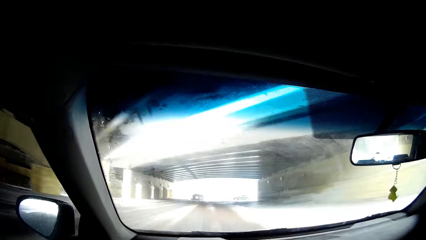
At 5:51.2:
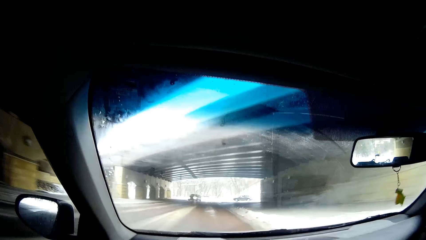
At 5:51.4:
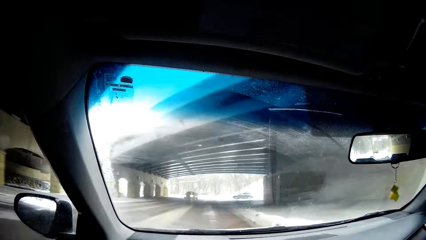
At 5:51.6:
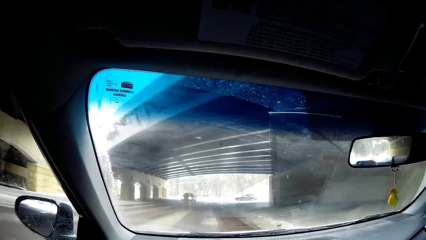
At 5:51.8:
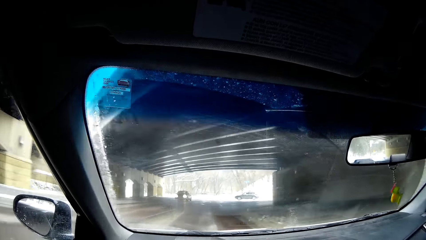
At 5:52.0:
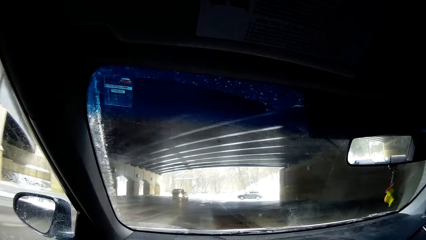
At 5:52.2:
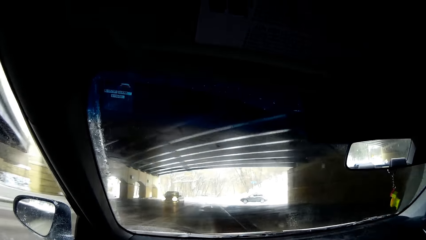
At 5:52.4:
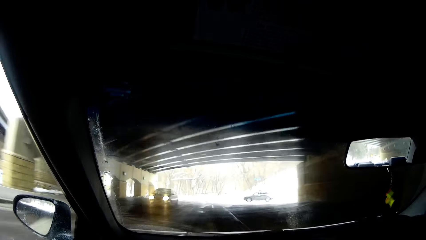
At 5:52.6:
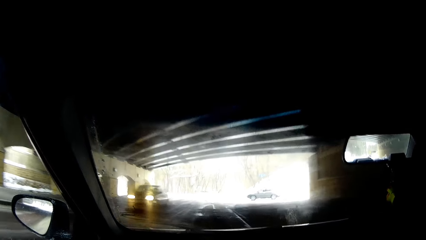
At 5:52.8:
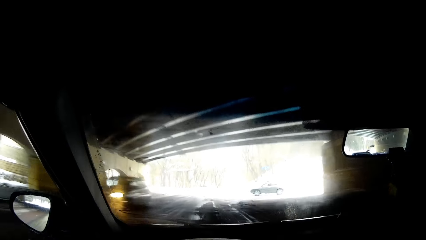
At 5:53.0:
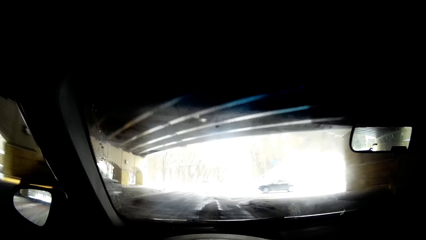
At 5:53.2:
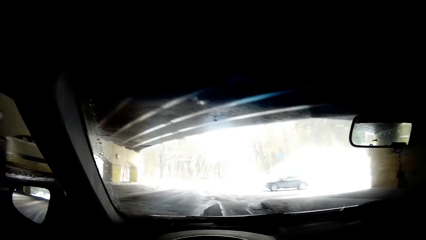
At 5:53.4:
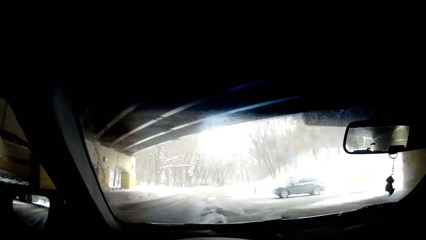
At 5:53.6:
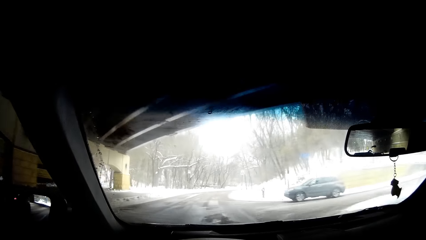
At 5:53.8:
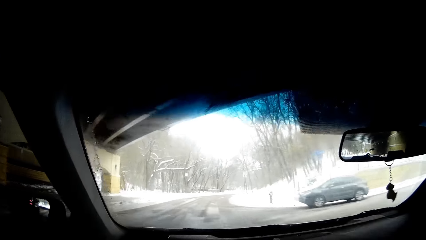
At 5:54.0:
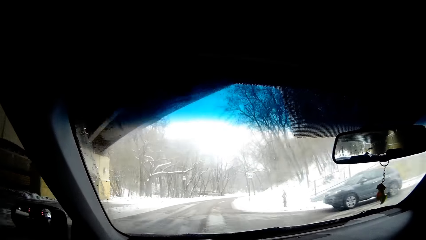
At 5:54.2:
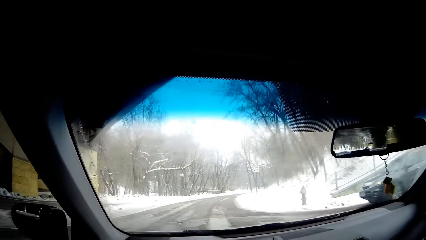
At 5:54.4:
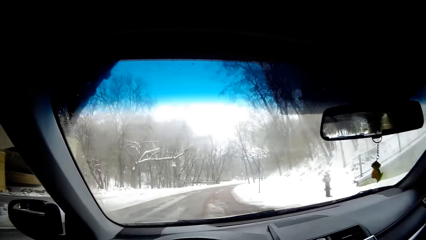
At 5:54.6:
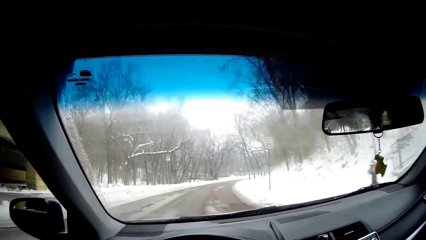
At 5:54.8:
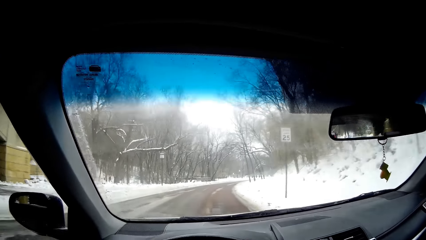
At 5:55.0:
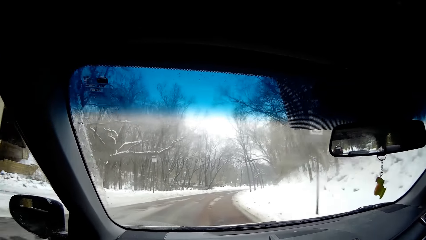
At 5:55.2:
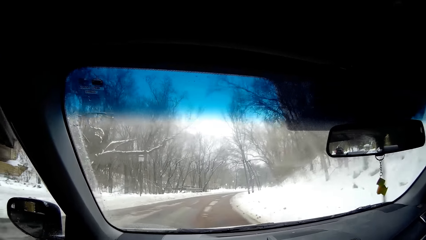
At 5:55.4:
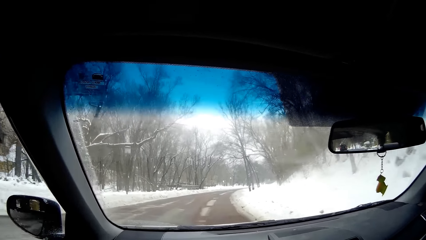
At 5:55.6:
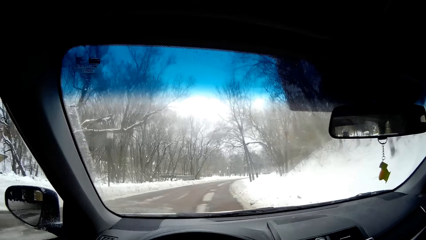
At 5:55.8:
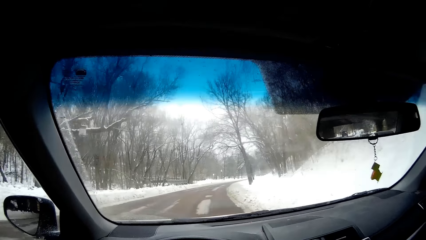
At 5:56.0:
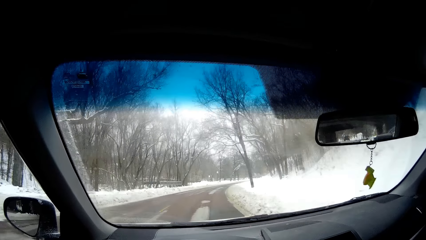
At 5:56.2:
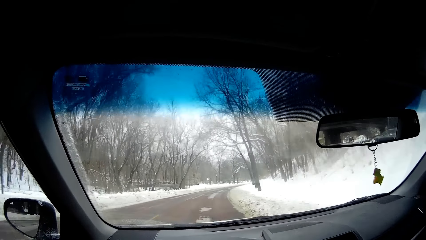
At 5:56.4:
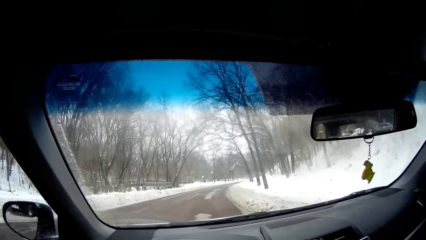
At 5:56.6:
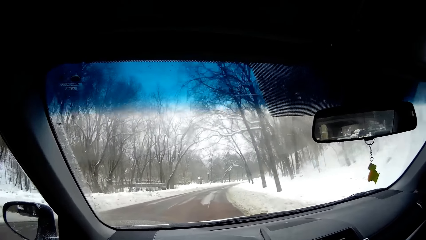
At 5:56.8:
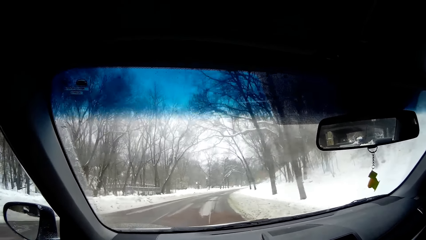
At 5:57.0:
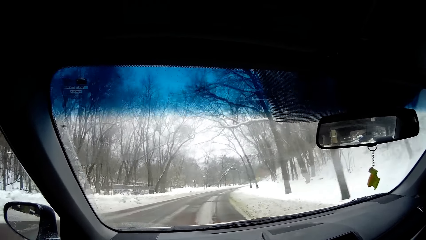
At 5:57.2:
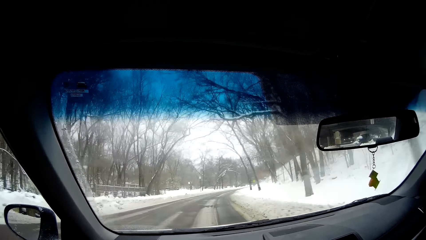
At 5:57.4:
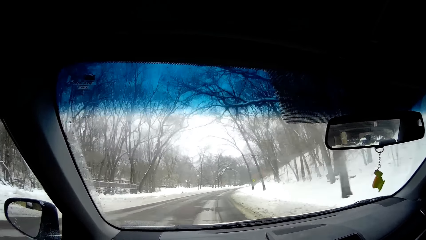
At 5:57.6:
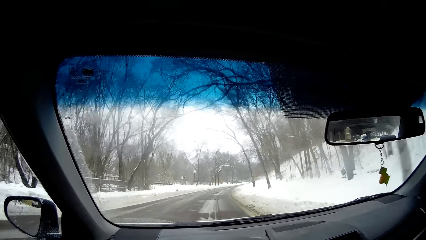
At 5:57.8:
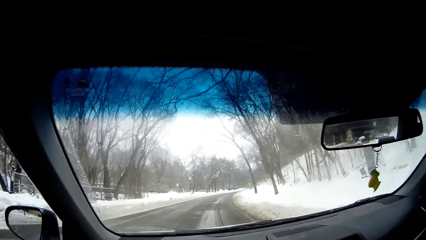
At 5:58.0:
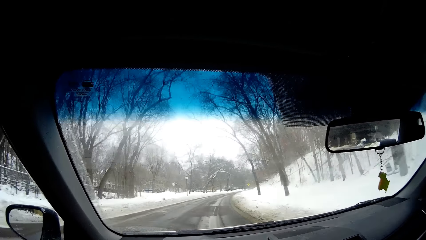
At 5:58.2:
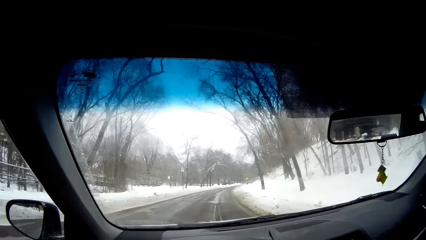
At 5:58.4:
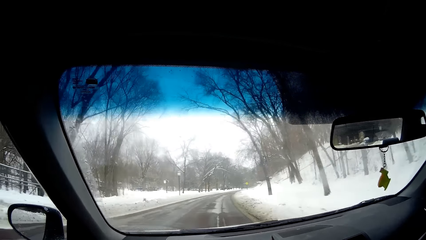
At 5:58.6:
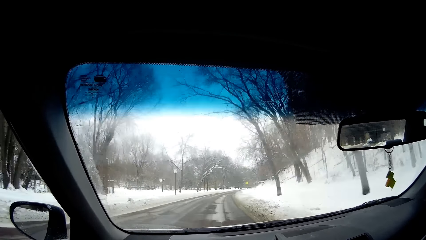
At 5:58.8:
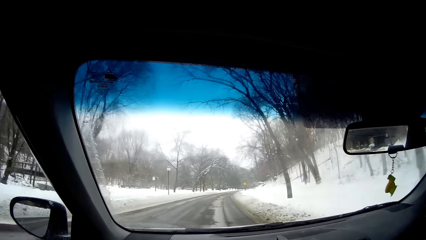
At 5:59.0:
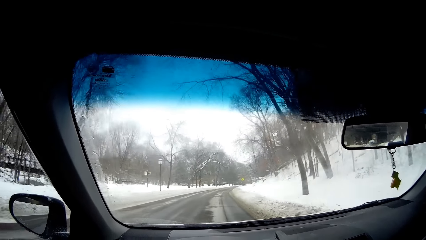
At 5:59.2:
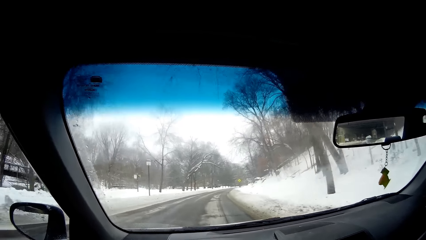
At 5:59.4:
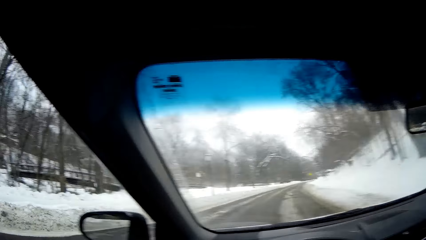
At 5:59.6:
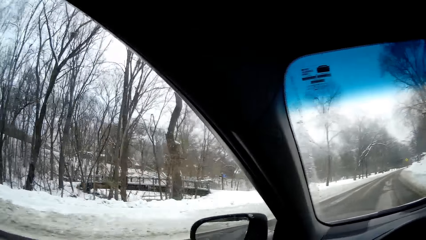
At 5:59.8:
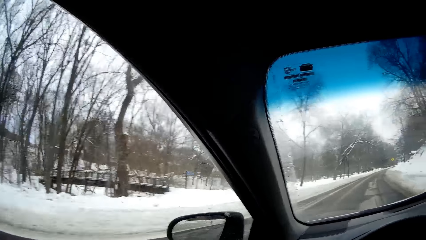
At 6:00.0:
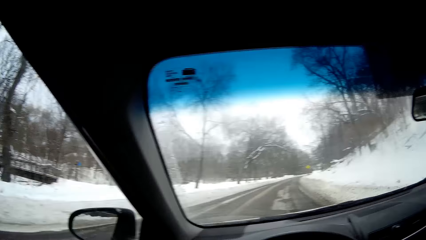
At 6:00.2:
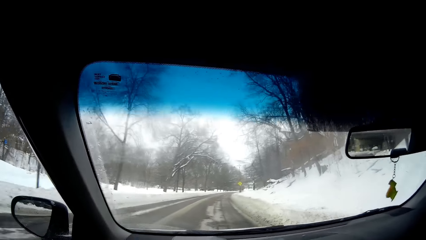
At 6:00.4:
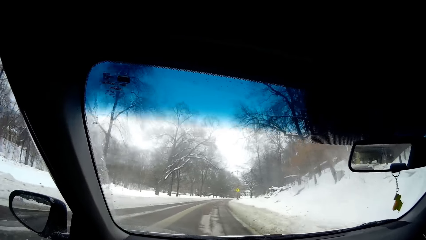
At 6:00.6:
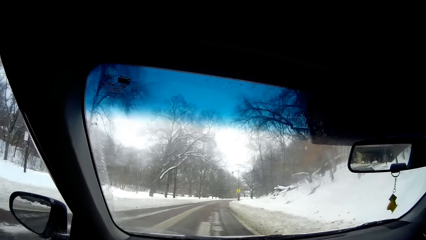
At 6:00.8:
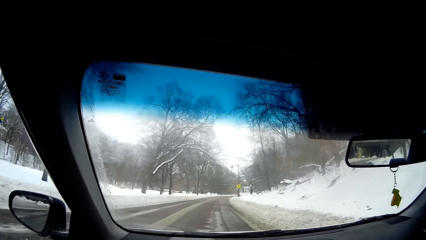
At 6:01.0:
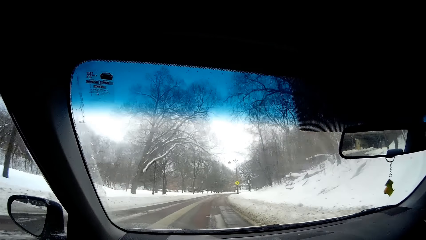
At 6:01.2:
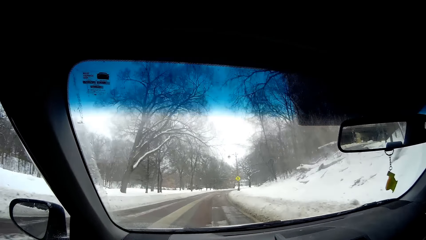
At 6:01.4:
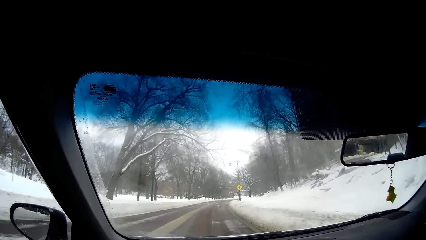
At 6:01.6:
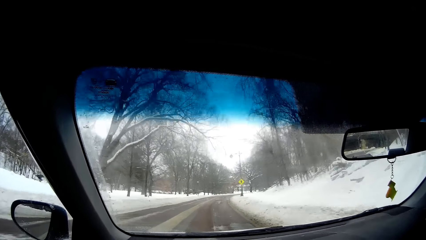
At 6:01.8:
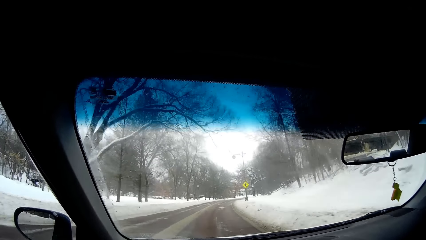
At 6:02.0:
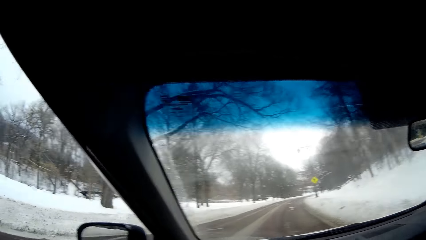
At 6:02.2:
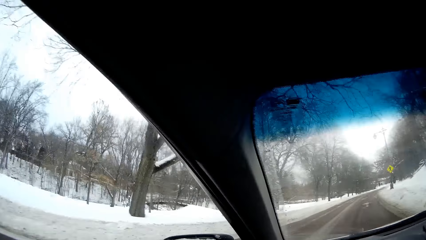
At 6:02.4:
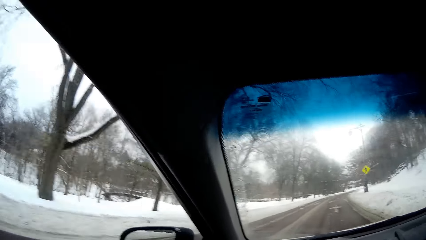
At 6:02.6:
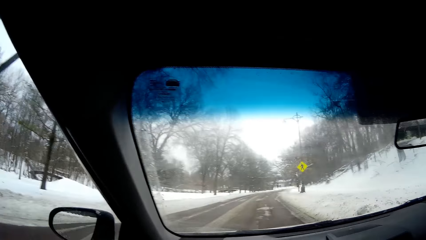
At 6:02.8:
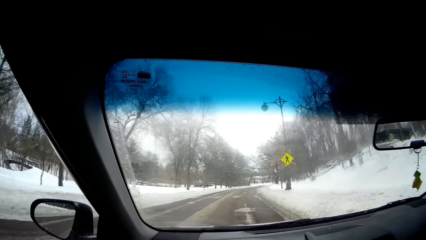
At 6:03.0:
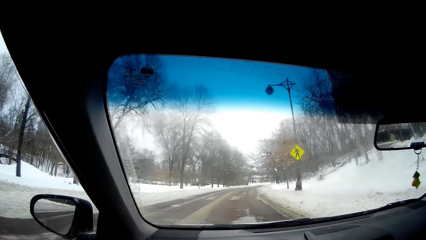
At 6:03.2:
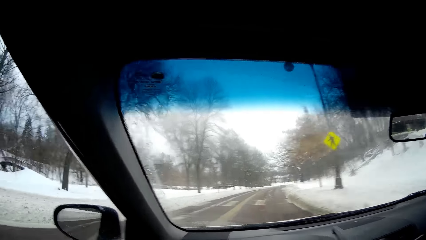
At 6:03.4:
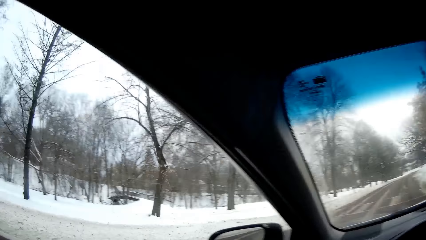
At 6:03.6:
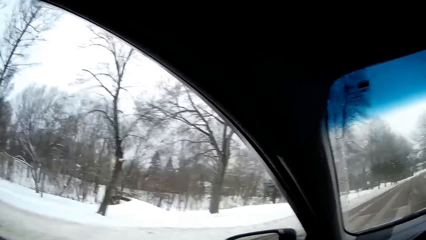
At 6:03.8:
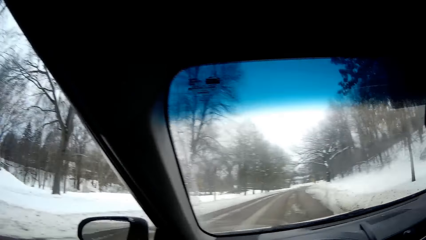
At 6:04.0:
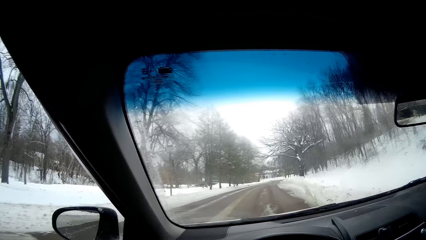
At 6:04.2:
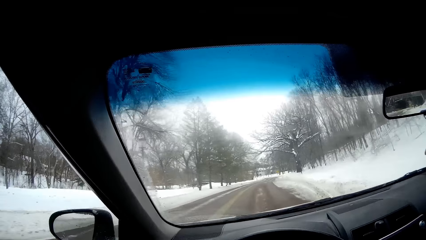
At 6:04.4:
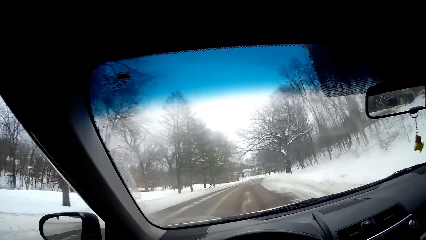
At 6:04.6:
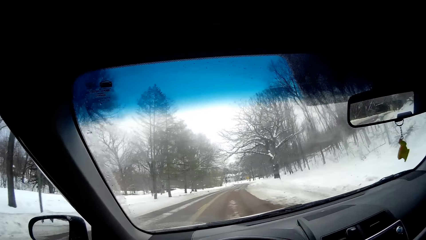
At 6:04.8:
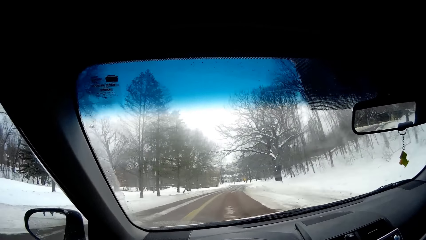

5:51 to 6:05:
The camera wearer looks through the window.

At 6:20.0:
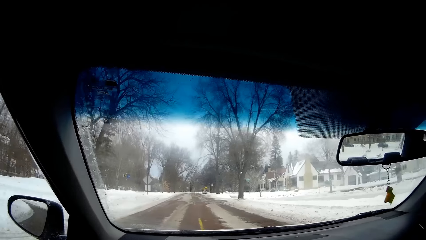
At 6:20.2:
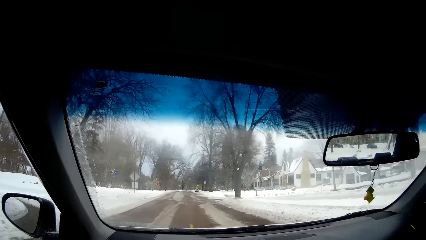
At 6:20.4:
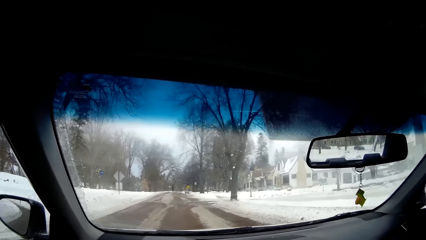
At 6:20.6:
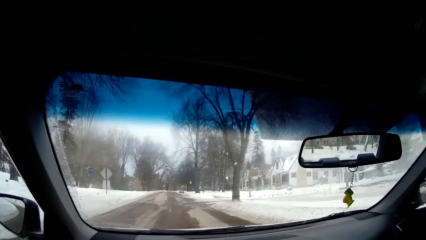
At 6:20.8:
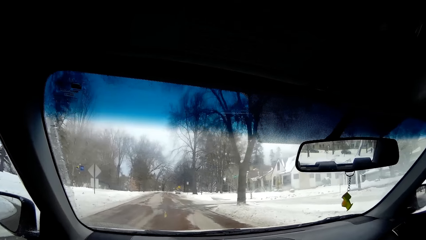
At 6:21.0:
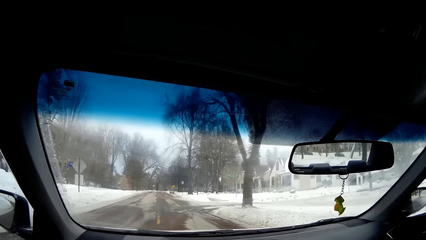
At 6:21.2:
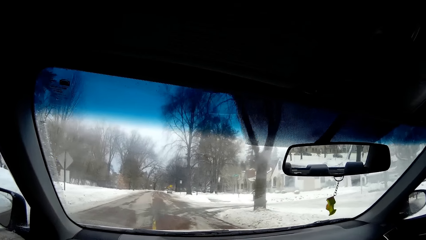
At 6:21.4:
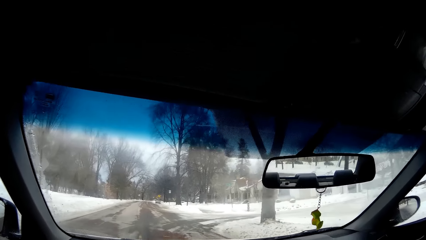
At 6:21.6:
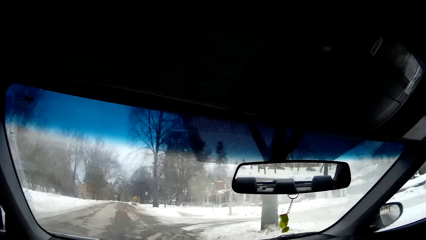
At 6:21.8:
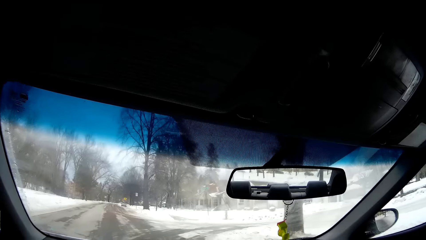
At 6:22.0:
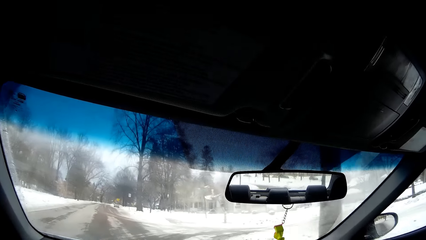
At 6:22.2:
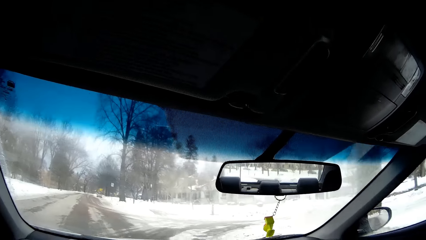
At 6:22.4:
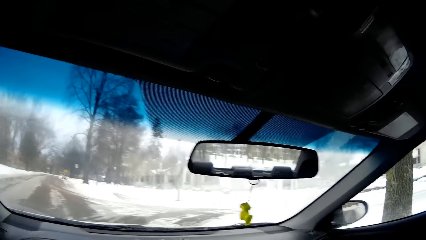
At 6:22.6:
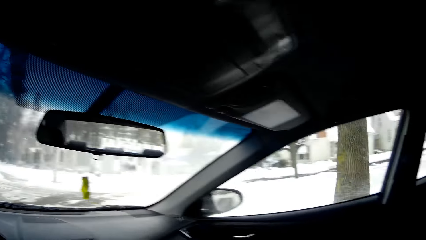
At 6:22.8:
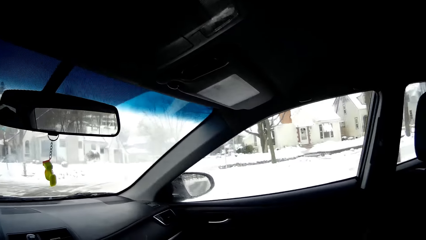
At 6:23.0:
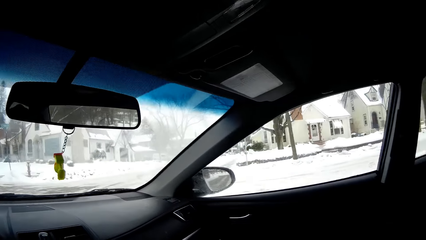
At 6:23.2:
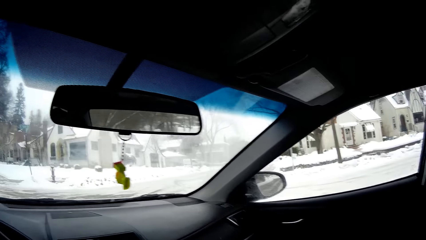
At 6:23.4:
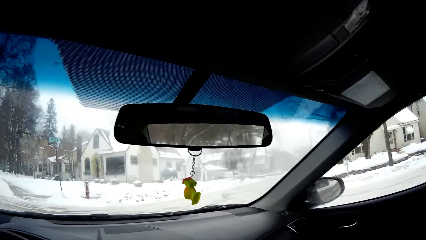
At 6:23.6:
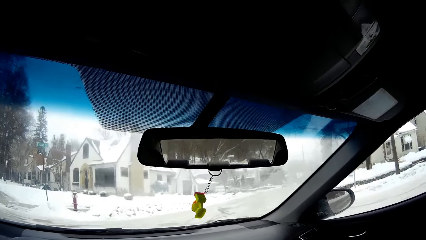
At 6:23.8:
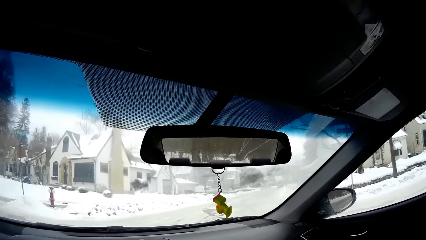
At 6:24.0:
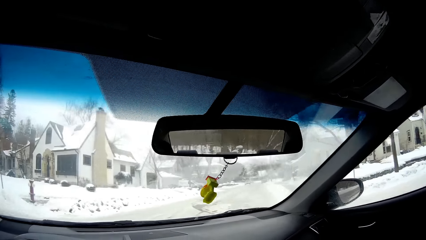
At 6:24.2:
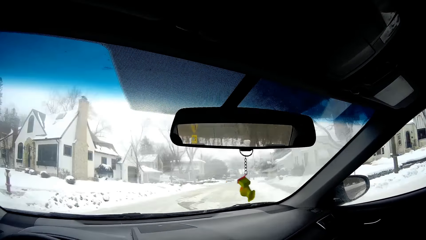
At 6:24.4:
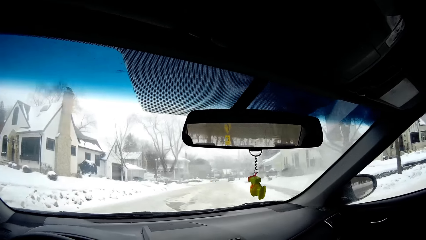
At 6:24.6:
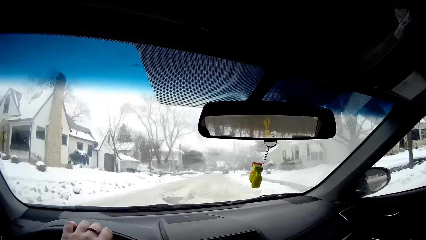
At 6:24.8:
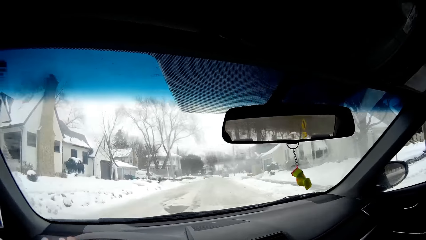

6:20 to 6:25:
The camera wearer turns right. They look on the other side.
